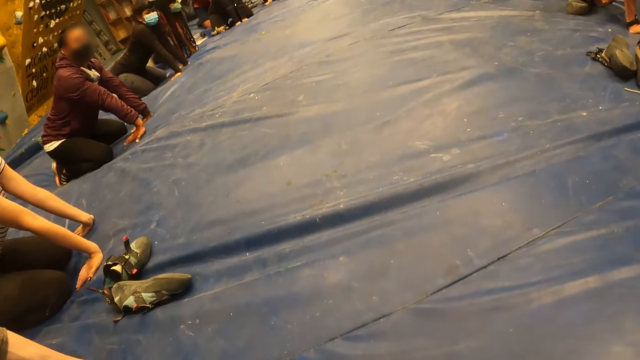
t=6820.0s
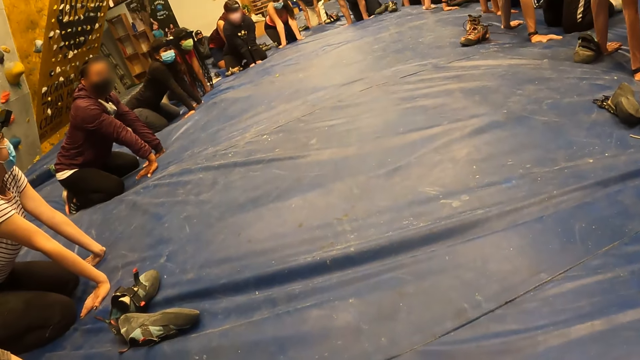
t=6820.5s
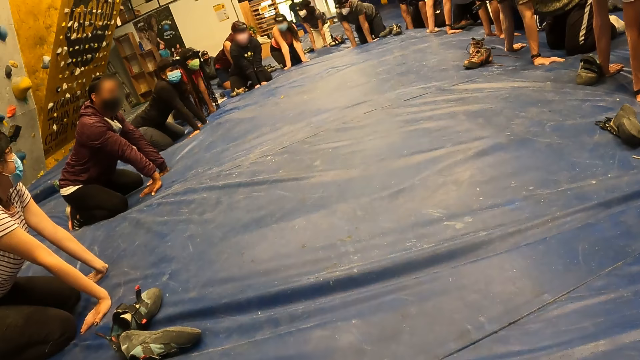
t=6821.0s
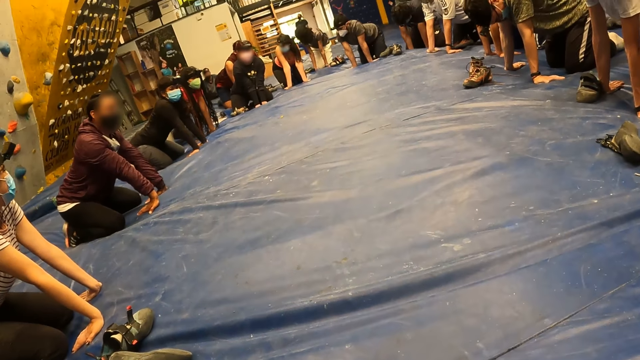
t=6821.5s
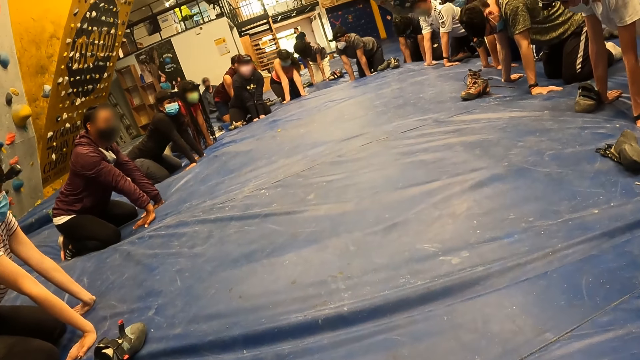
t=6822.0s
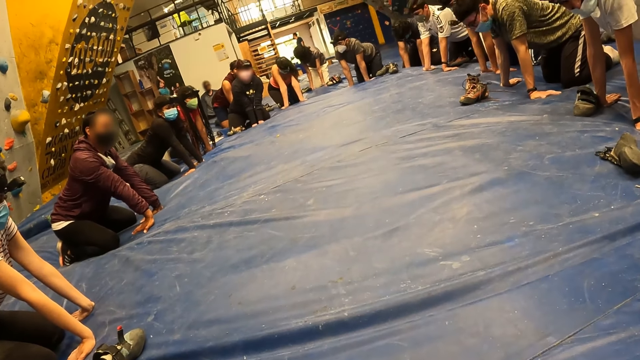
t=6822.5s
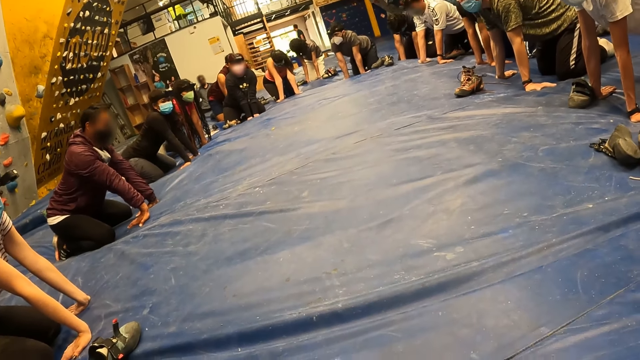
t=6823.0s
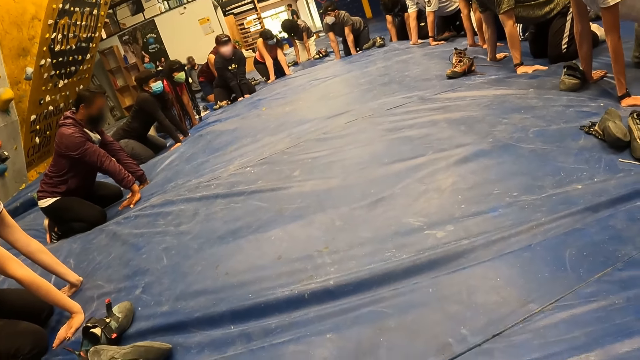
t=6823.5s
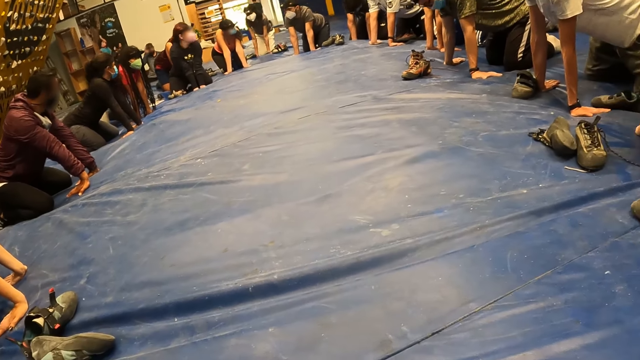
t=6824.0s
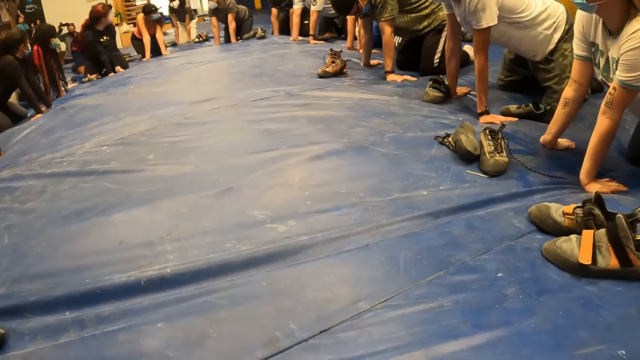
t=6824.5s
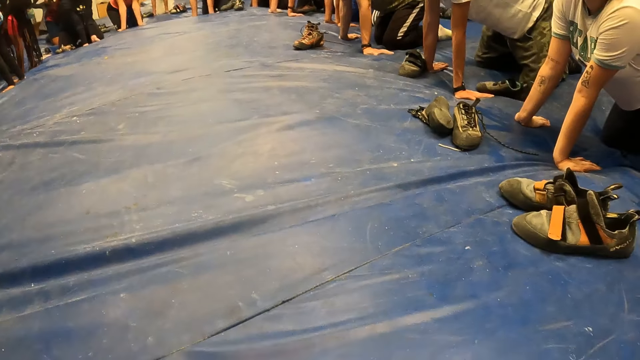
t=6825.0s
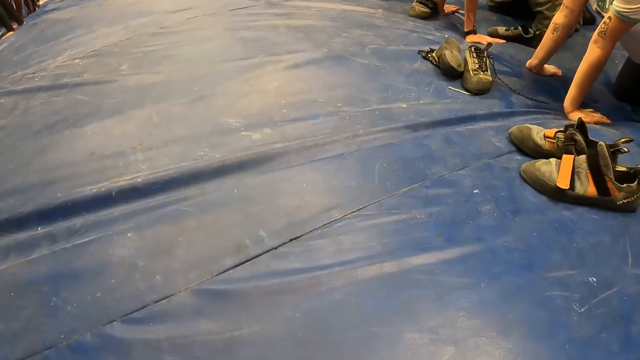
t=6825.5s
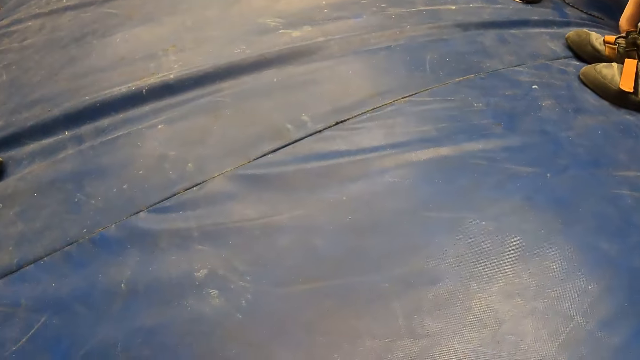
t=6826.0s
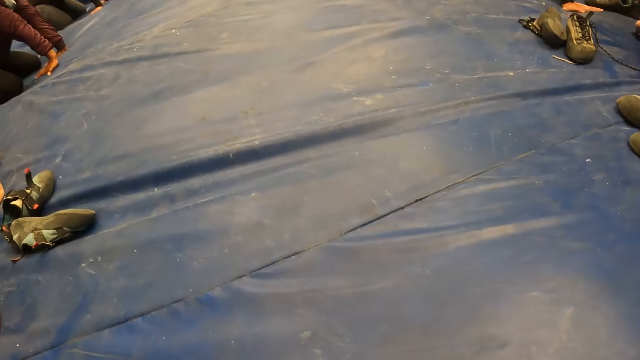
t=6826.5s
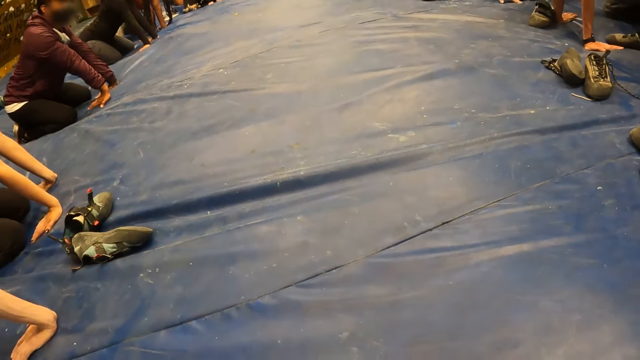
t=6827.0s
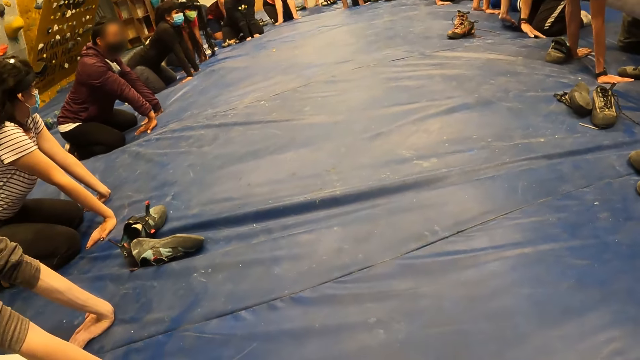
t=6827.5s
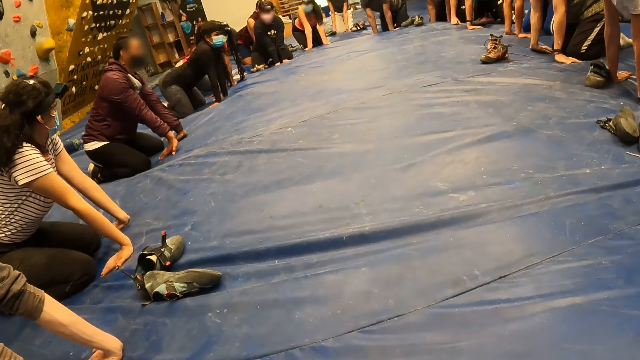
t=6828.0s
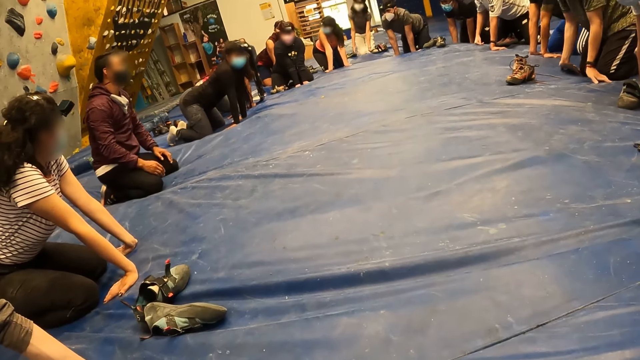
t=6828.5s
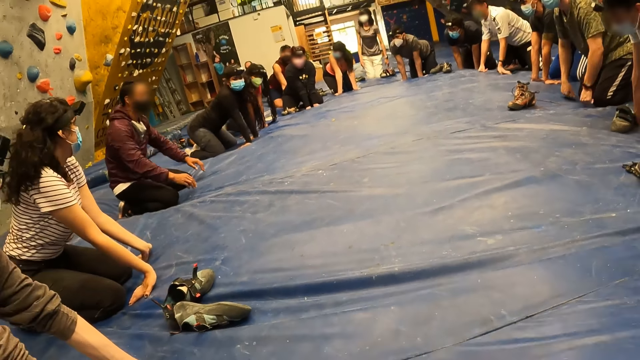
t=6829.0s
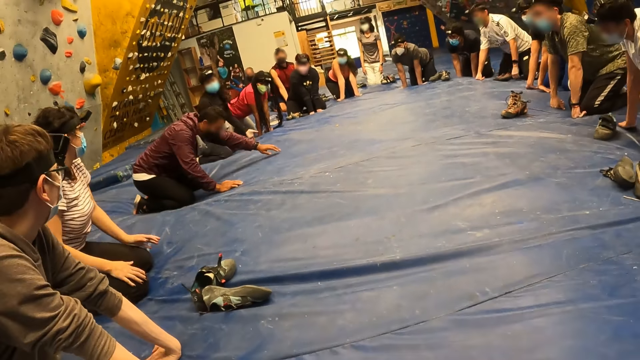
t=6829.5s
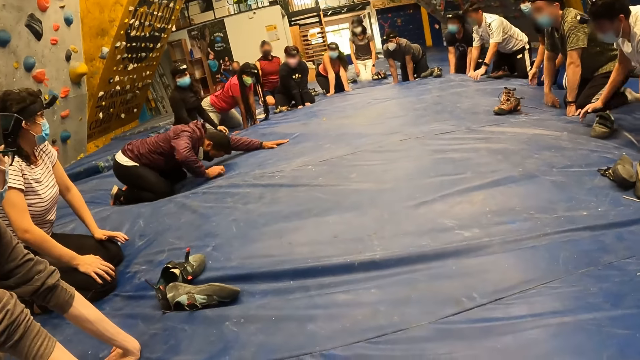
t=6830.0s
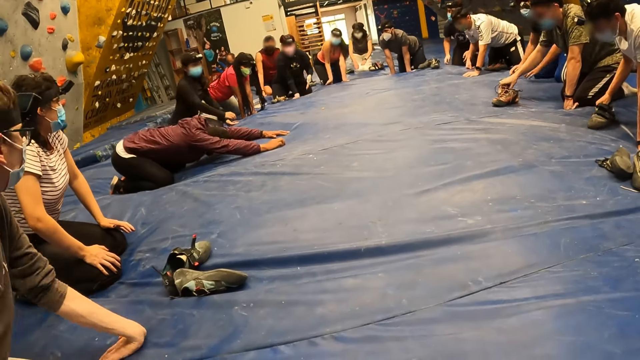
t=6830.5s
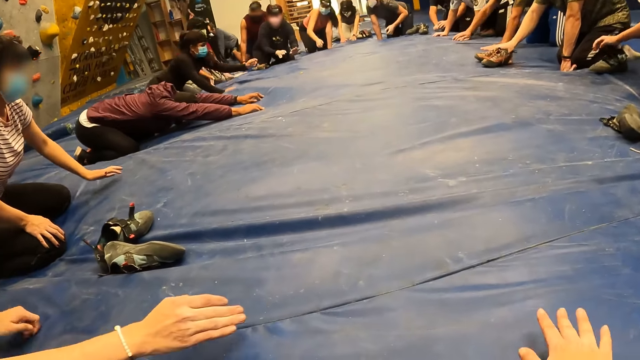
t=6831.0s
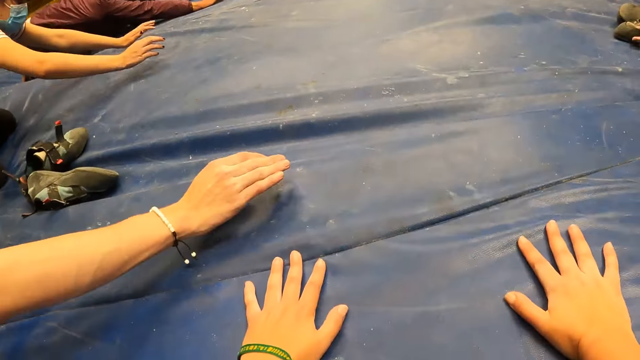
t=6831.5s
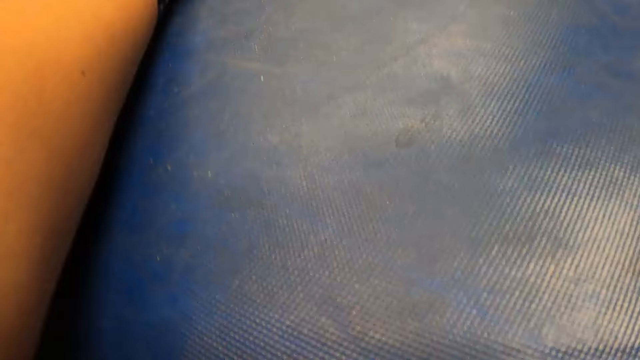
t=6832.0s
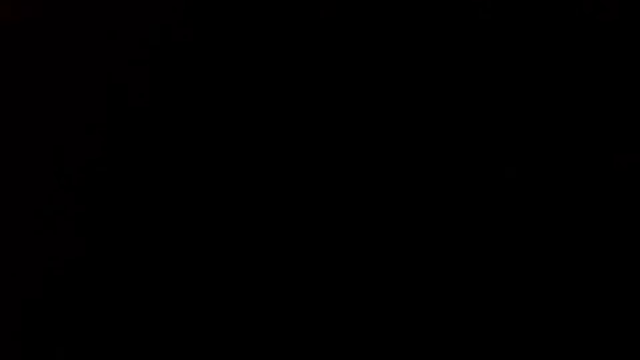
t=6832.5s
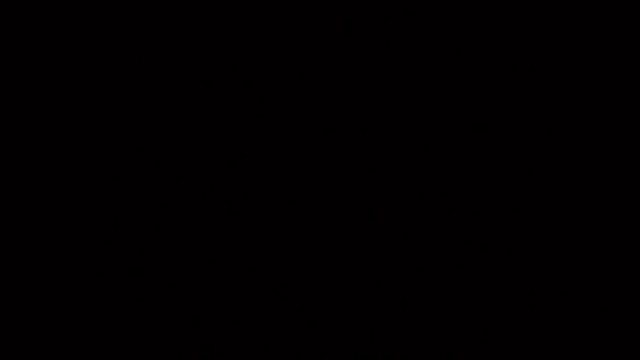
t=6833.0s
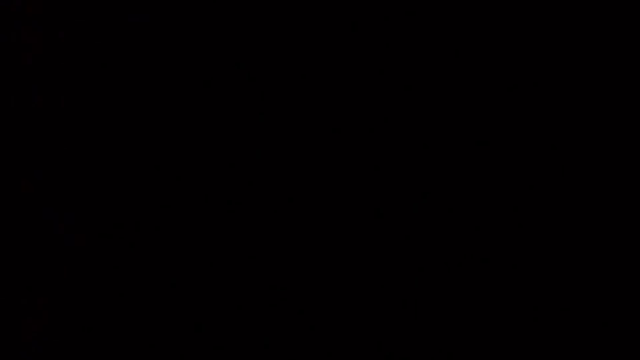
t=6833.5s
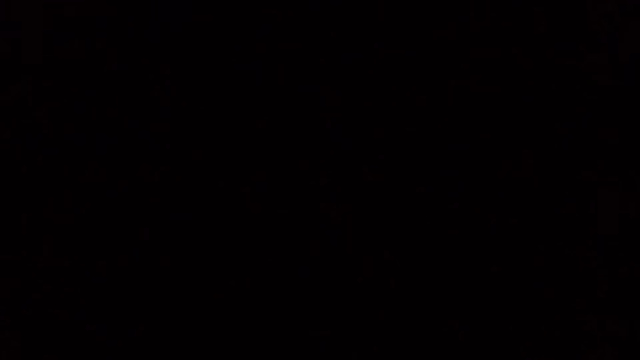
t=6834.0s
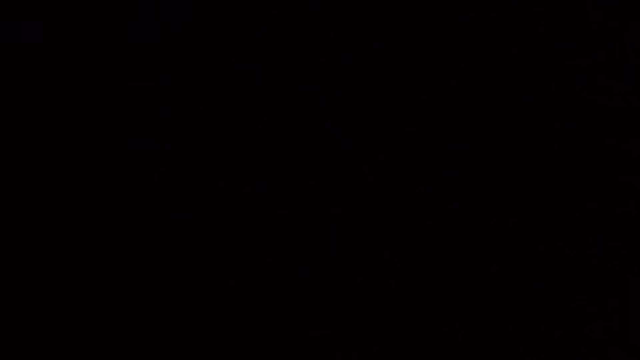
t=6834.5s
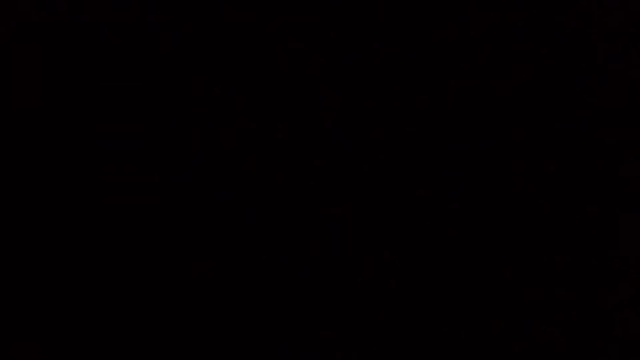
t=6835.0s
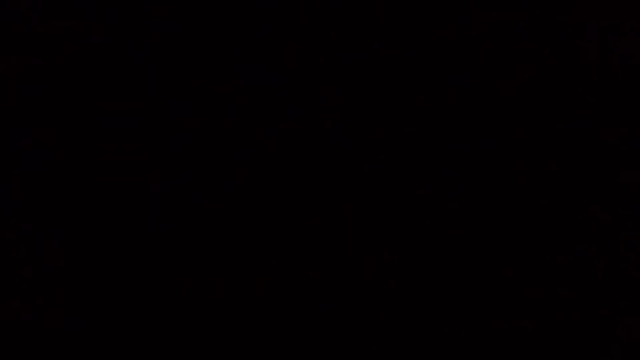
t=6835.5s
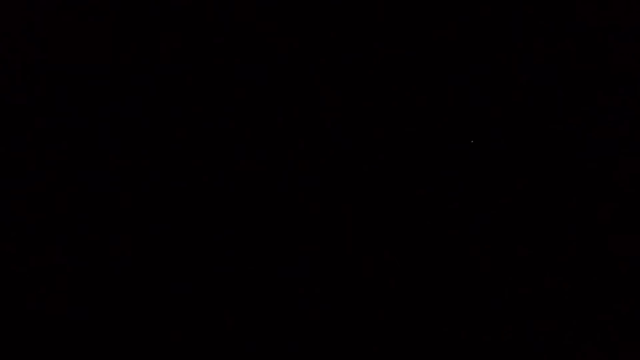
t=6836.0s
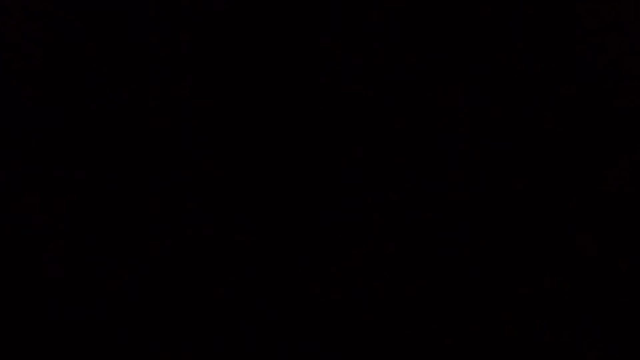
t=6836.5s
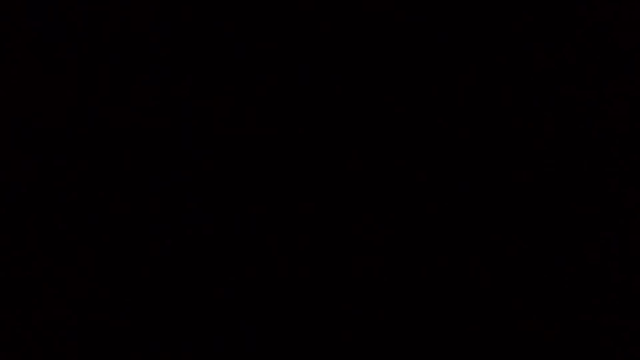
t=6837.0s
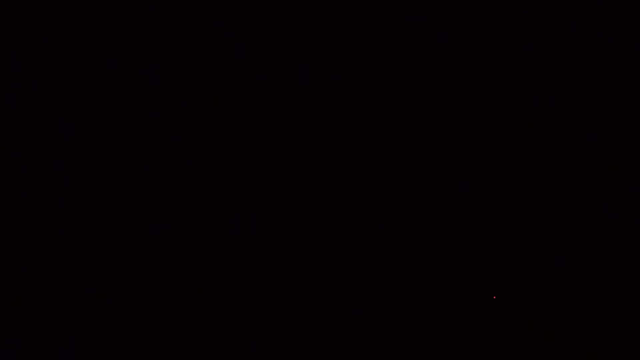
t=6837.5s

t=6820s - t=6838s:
A man lowers his head, lifts his head and moves forward. The camera wearer looks around. The instructor places both hands on his legs. Another man moves back. The instructor gets on his hands and feet. A lady raises up. The first man adjusts his hands. The instructor places his head on a bouldering mat. Another man moves hands forward. The second man stretches on the floor. Another man picks up a shoe. The first man picks up shoes. The camera wearer places both hands on the bouldering mat. Another man moves hands forward. Another man moves hands forward. Another lady moves hands forward. The camera wearer places his head on the bouldering mat. He stares at the floor.

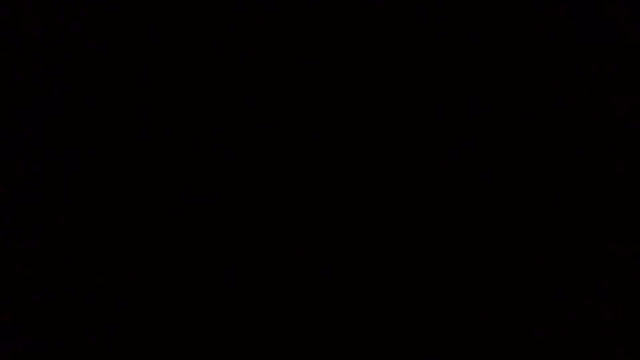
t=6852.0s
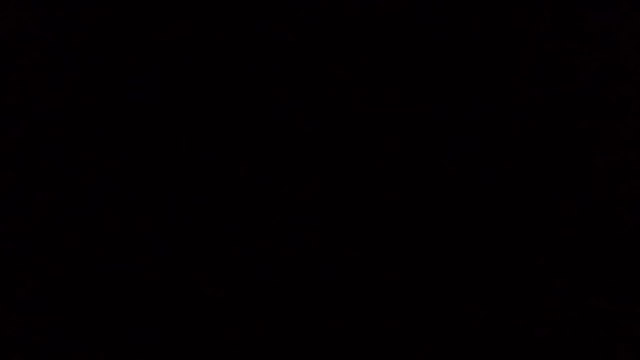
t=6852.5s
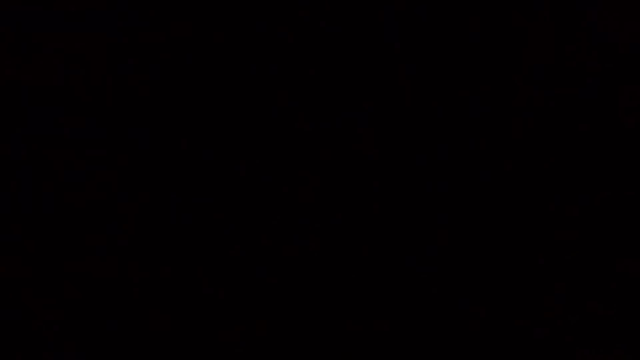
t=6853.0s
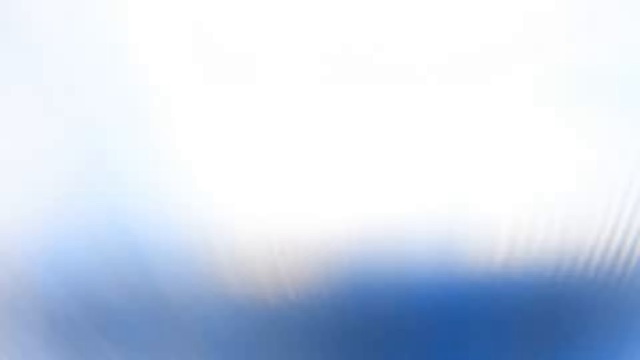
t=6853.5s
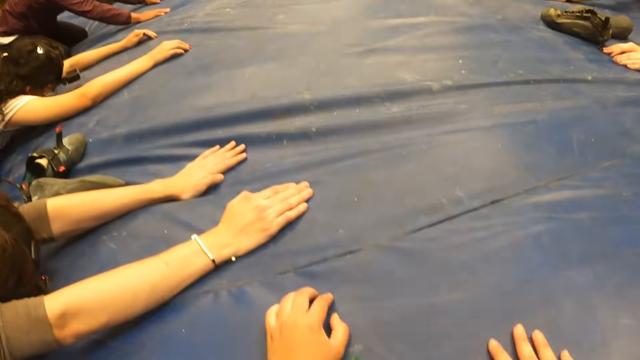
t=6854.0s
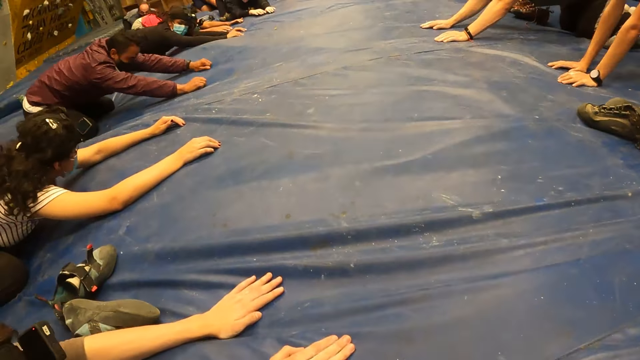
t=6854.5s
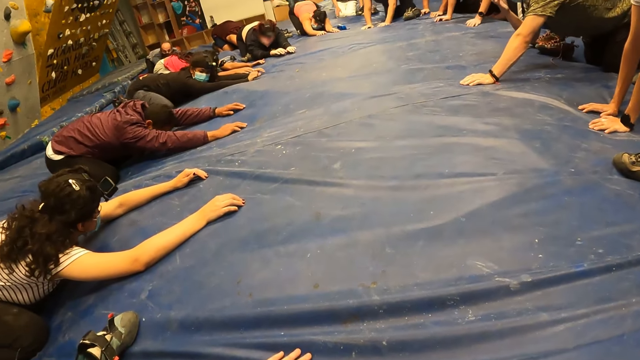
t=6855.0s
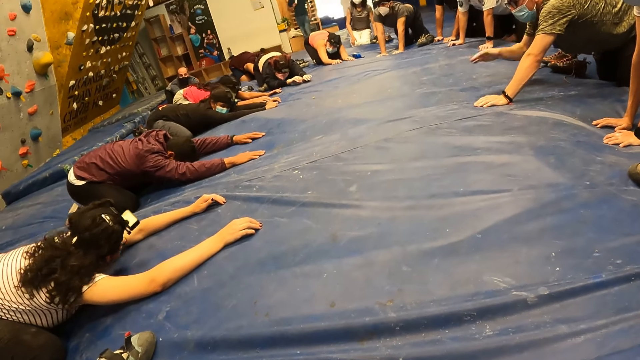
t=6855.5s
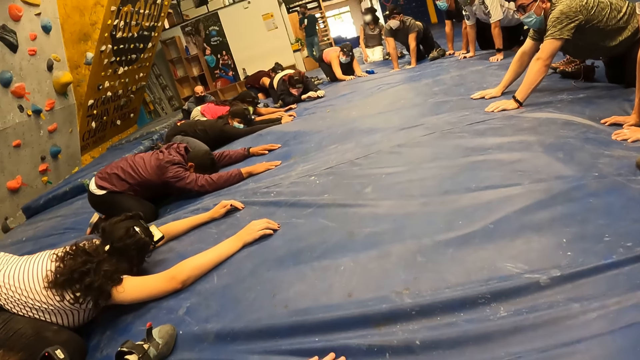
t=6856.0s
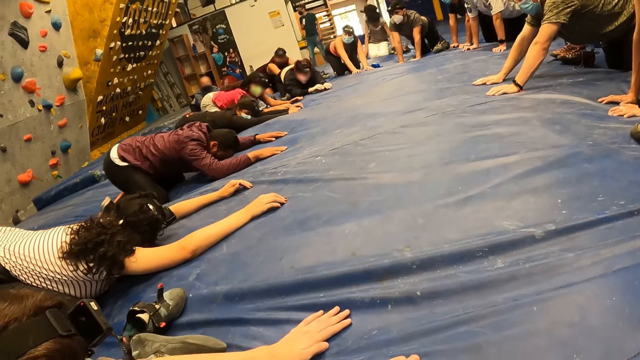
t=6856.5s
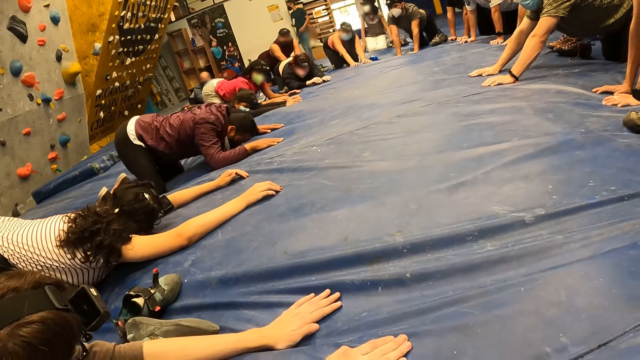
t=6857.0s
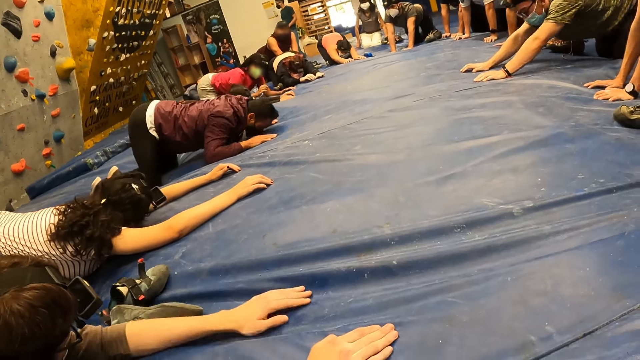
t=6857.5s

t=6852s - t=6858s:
The camera wearer lifts his head from the bouldering mat. He looks around. The instructor places his head on the bouldering mat. A man stretches on the floor. Another man moves a hand to the face and puts a hand on the floor. A lady raises up. Another man walks around.
